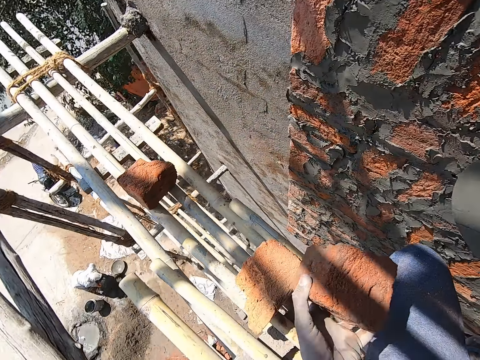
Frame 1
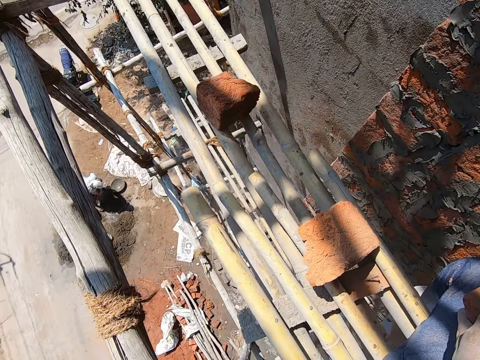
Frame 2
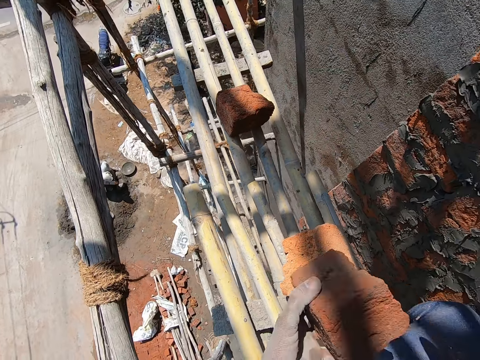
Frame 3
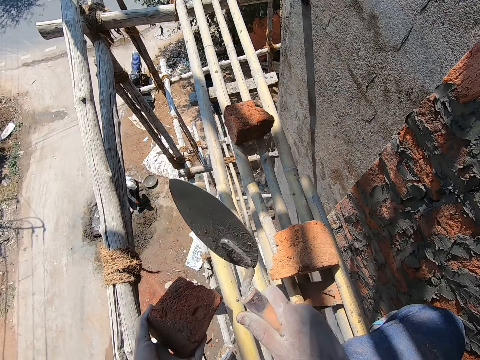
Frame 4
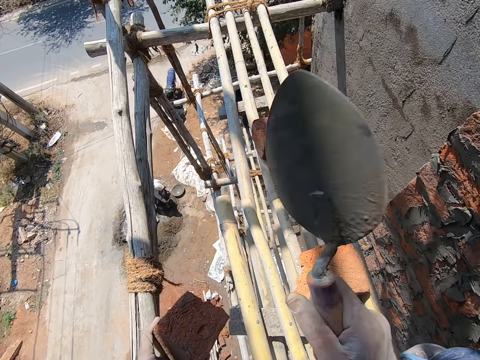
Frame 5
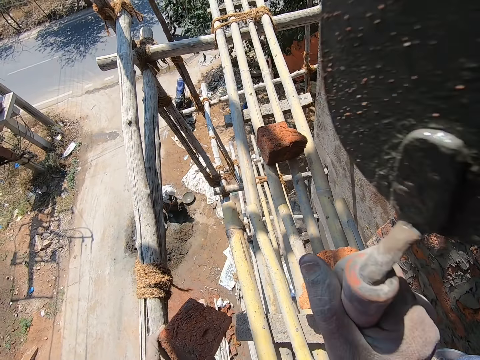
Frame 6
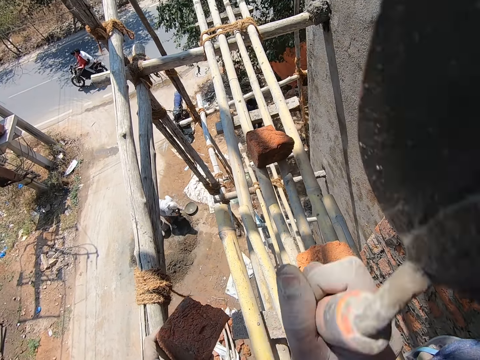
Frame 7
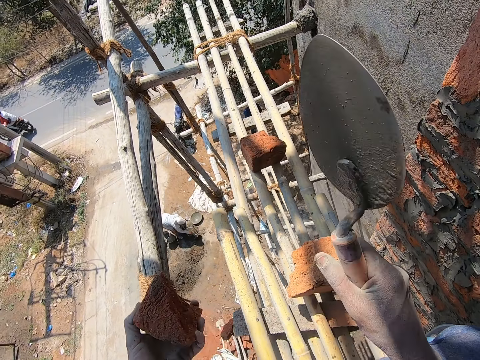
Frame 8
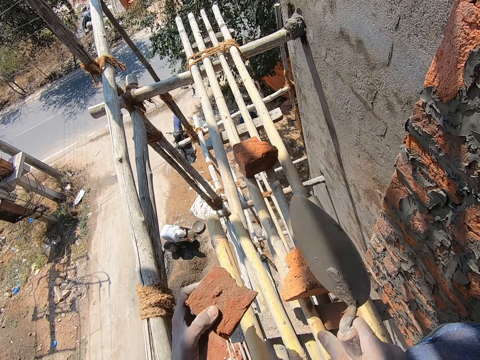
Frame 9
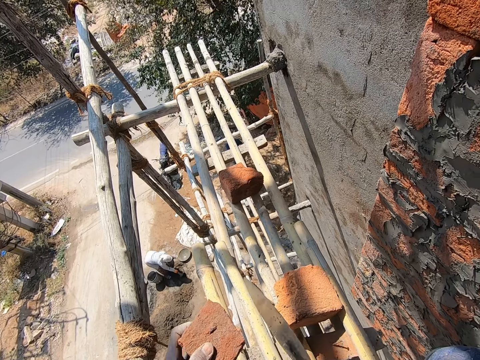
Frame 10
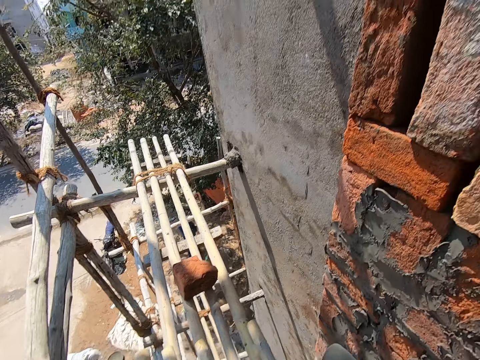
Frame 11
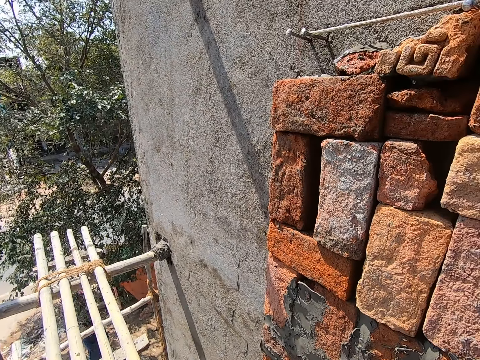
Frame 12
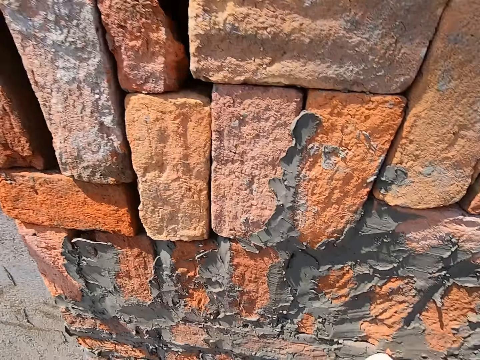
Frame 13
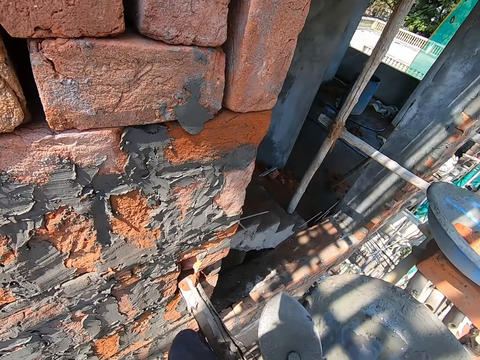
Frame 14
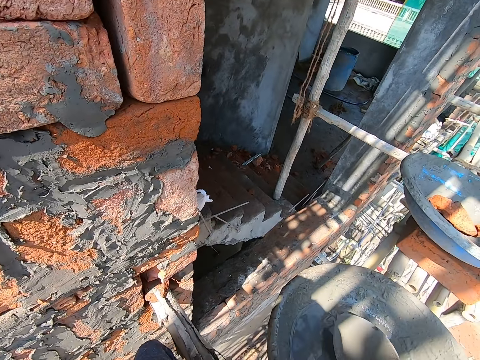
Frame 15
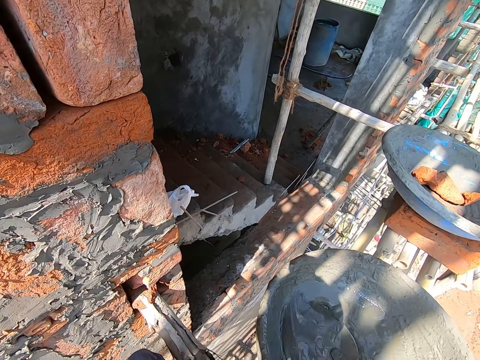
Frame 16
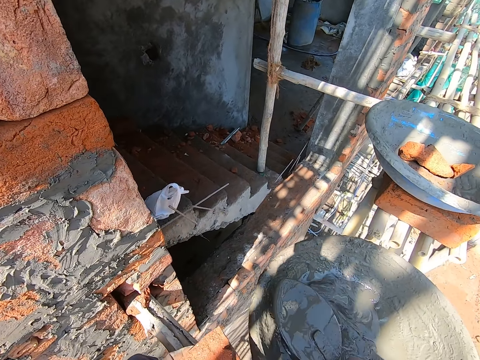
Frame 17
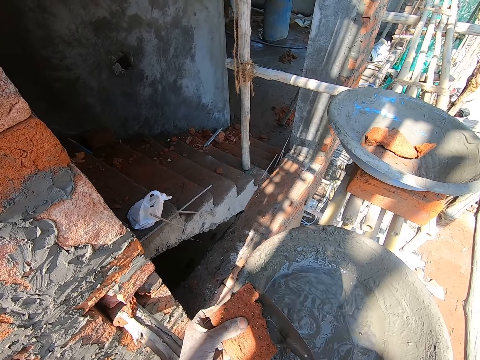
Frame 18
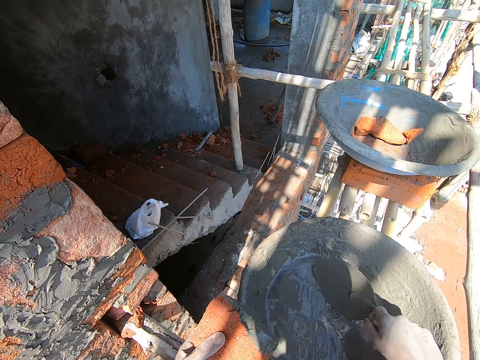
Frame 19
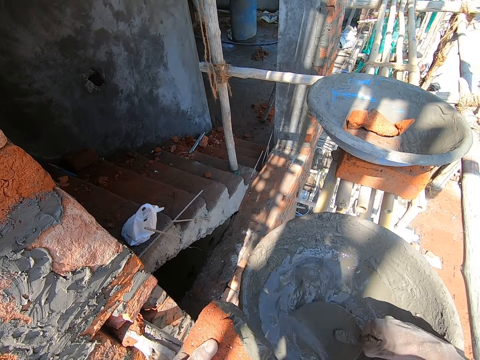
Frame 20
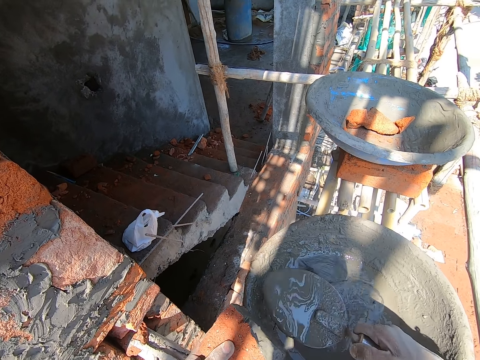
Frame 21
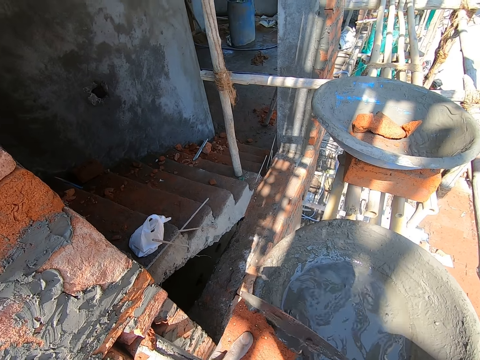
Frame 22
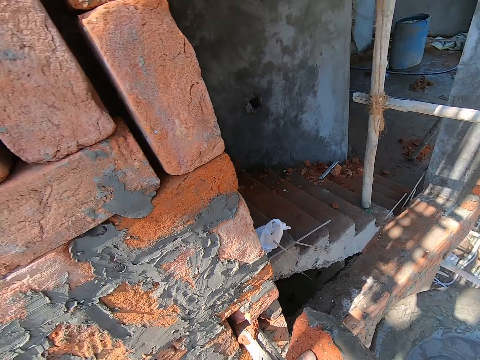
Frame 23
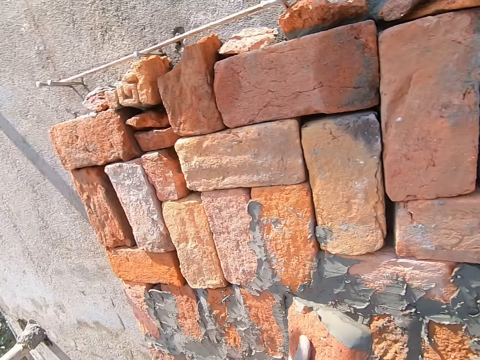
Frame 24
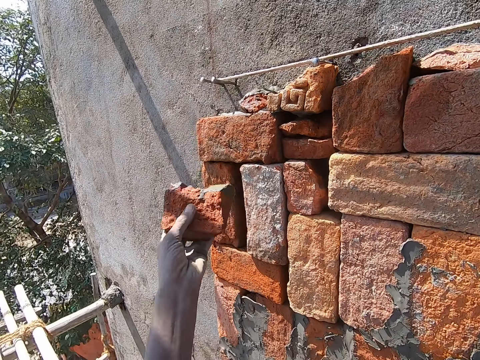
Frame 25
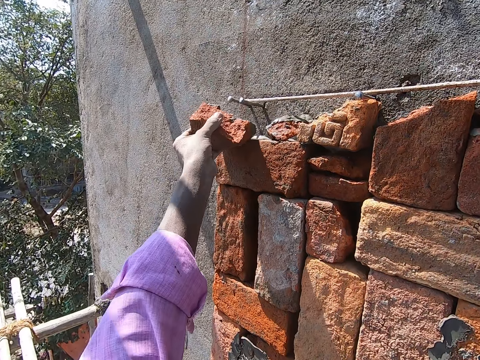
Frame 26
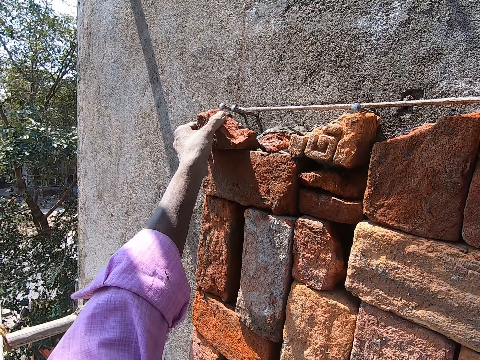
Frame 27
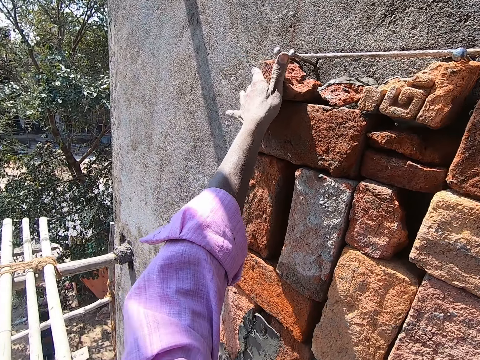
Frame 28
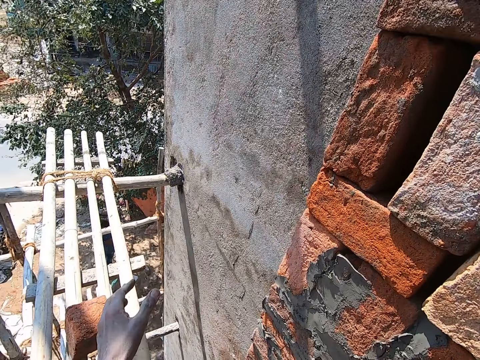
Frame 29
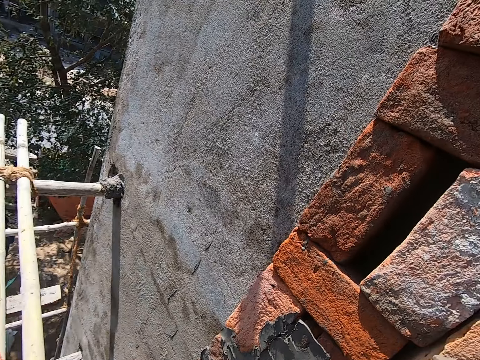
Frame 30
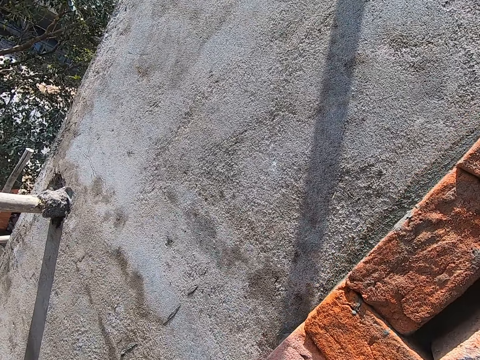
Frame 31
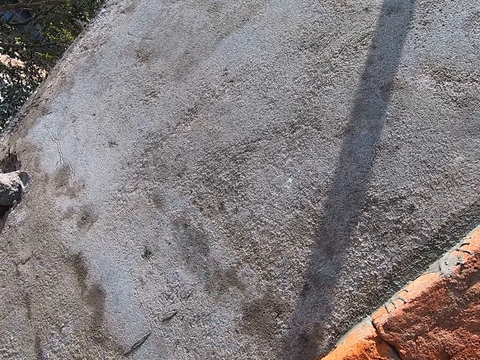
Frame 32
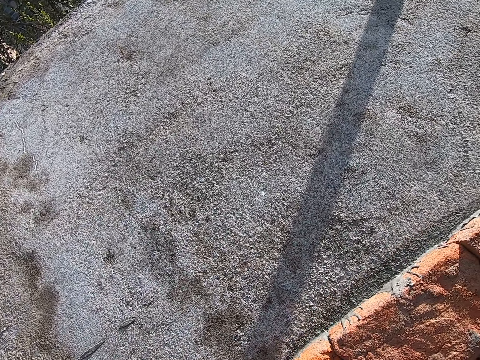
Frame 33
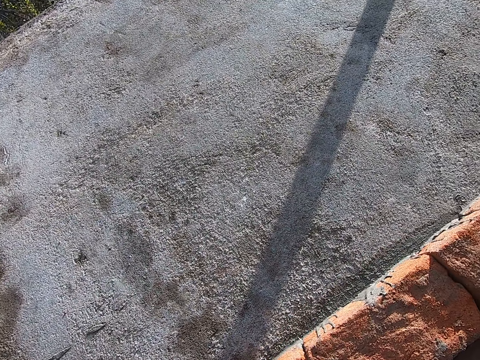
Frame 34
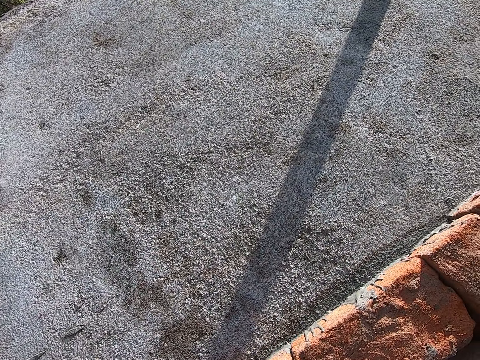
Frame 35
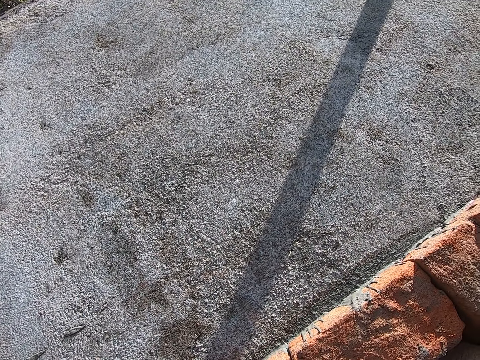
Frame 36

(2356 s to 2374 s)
The camera wearer moves the brick on the hand. He breaks the brick in his left hand with a trowel in his right hand. He takes the cement from the pan on the bamboo sticks with the trowel in his right hand. He pours the cement on the brick in his left hand with the trowel in his right hand. He takes the cement from the pan on the bamboo sticks with the trowel in his right hand. He pours the cement on the brick in his left hand with the trowel in his right hand. He places the brick on the brick on the wall with his left hand. He moves the hand down. He adjusts the brick on the wall with his right hand.

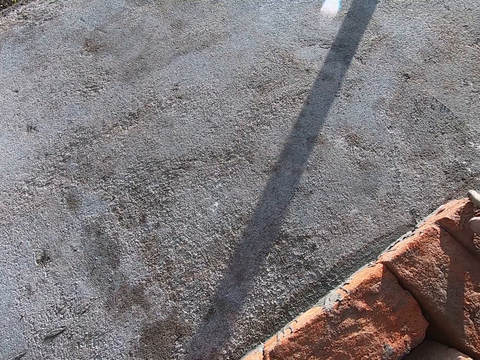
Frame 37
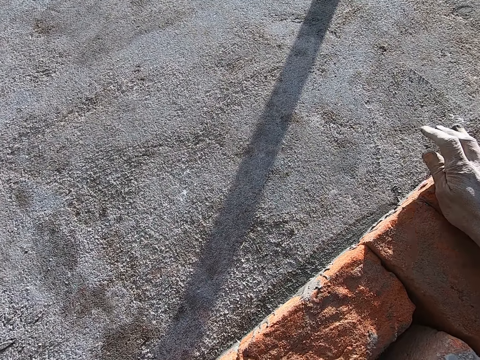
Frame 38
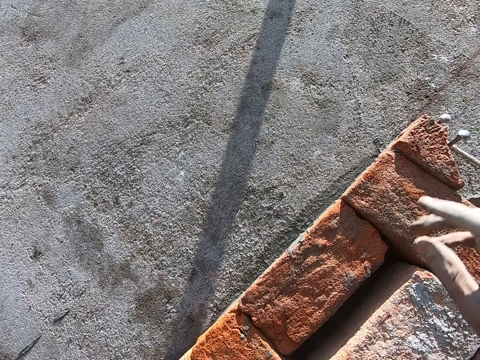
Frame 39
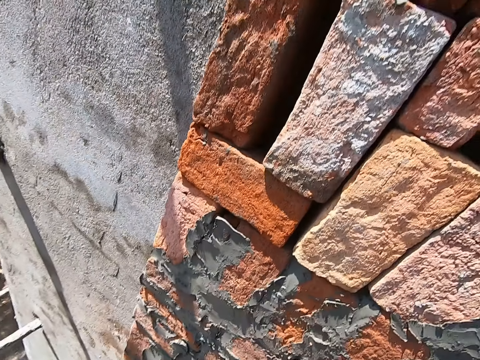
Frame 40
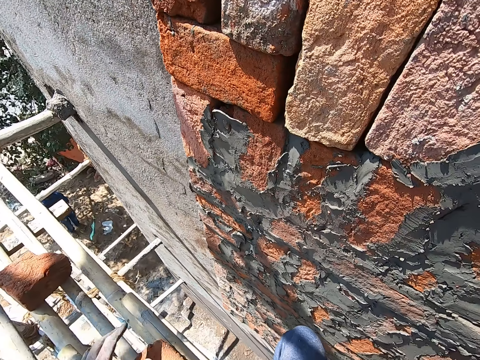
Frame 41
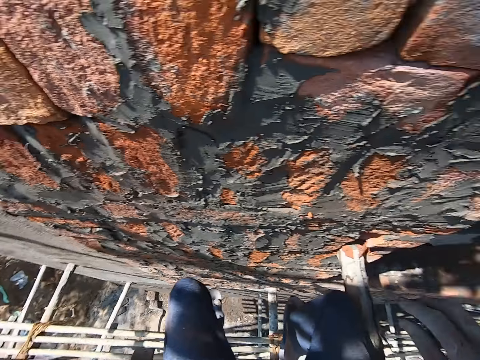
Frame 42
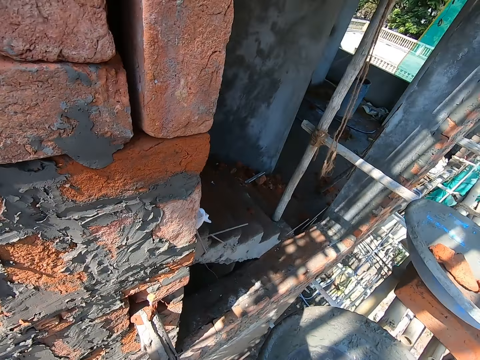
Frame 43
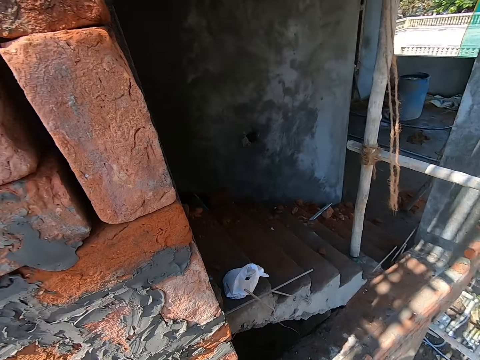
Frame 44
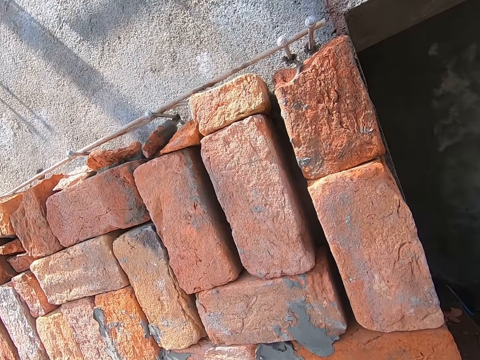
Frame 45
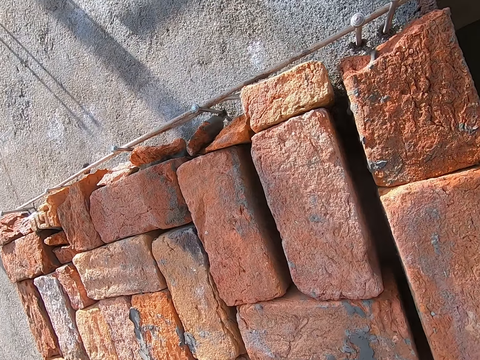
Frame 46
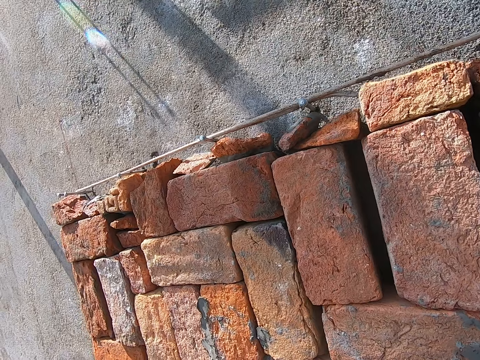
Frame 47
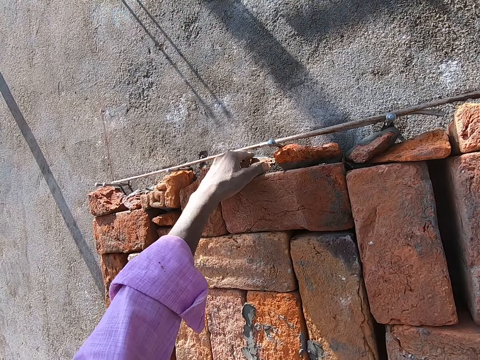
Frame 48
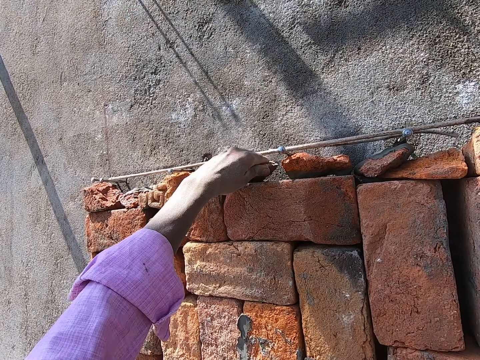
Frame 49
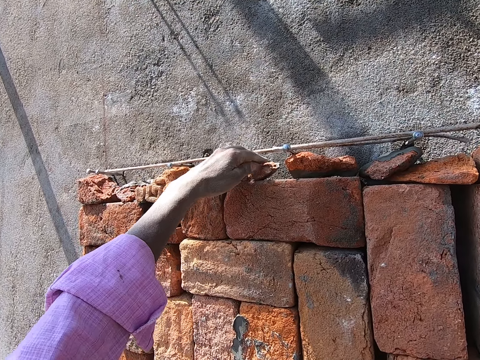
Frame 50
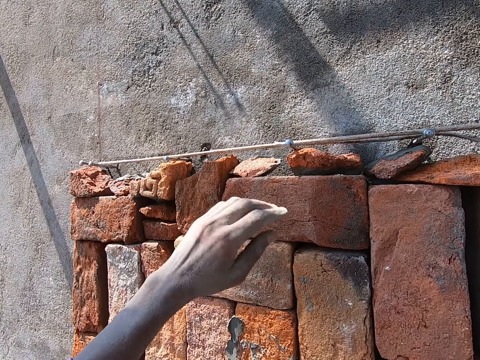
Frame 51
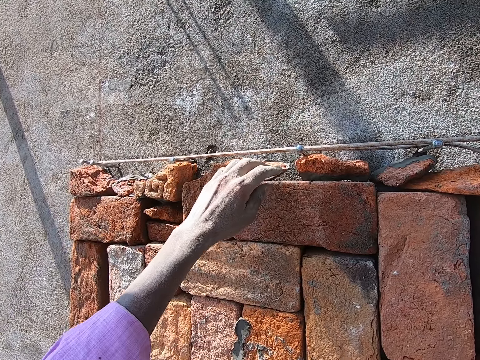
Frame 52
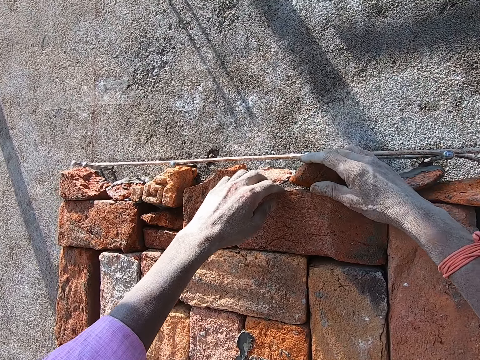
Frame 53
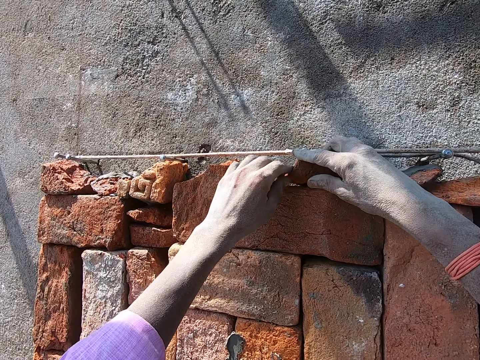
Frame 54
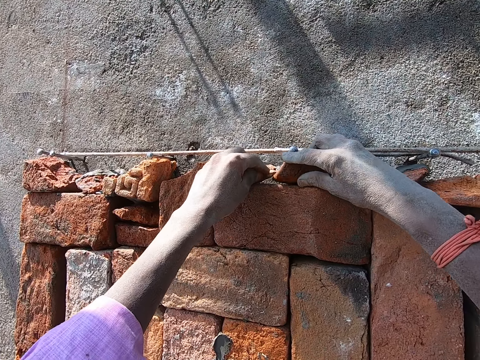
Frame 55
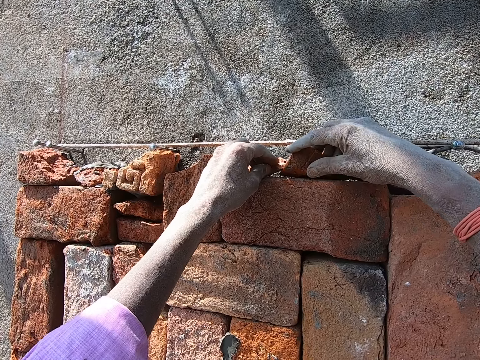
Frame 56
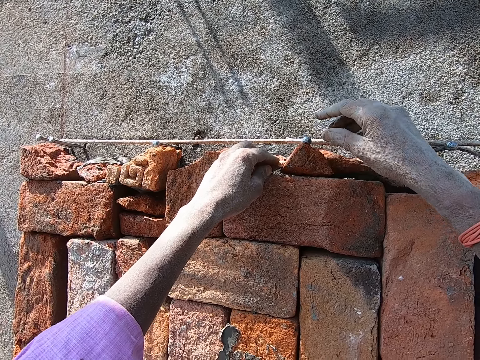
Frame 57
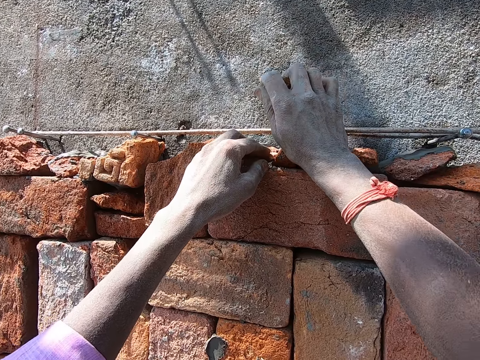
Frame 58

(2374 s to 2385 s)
The camera wearer presses the brick on the wall. He moves the hand on the brick. He adjusts the brick on the wall with his left hand. He holds the brick on the brick on the wall with his left hand. He places a brick on the brick on the wall with his right hand. He moves the brick on the wall.
